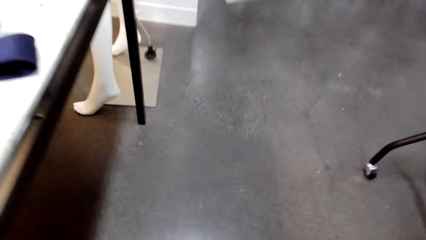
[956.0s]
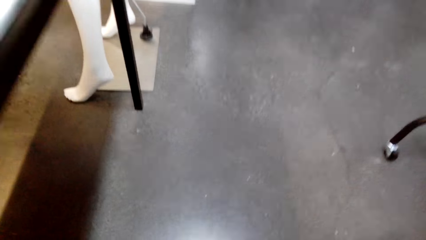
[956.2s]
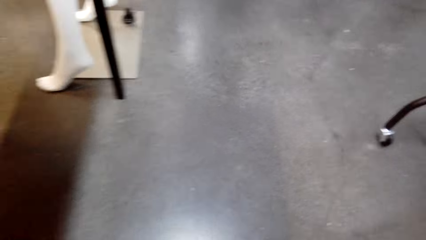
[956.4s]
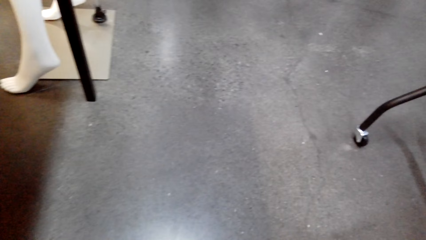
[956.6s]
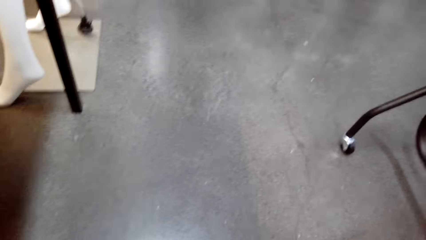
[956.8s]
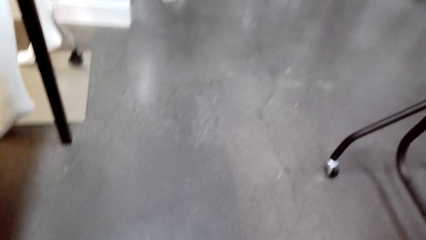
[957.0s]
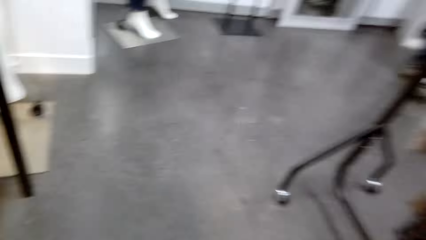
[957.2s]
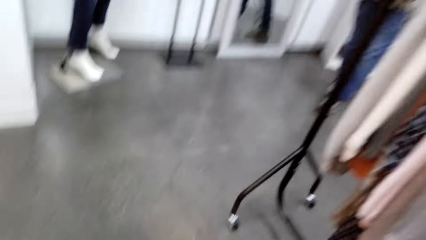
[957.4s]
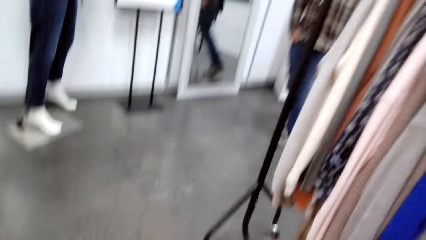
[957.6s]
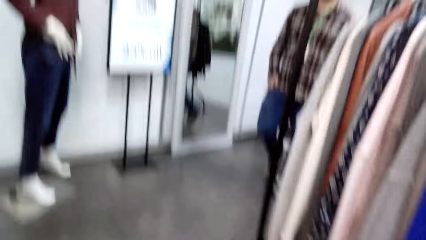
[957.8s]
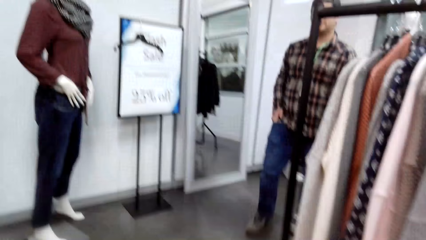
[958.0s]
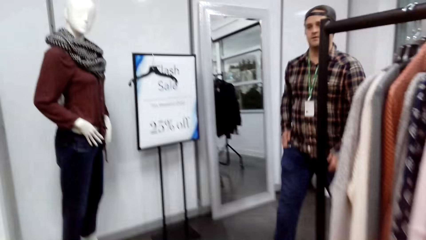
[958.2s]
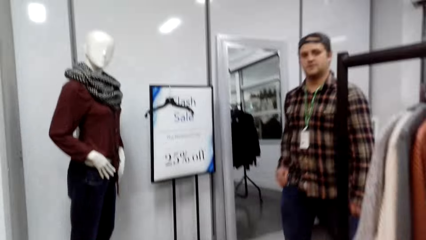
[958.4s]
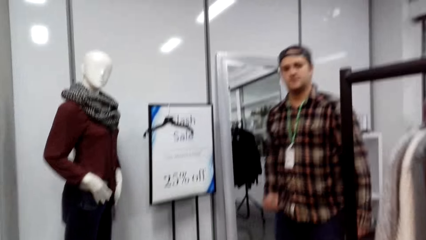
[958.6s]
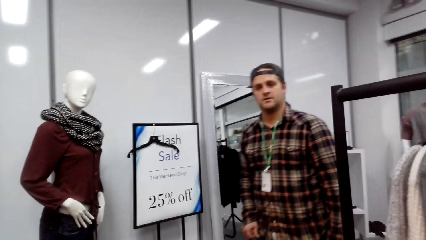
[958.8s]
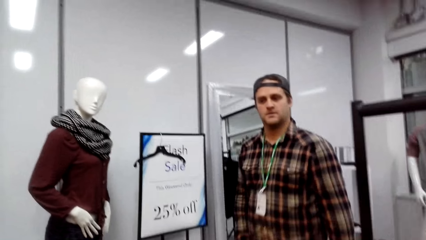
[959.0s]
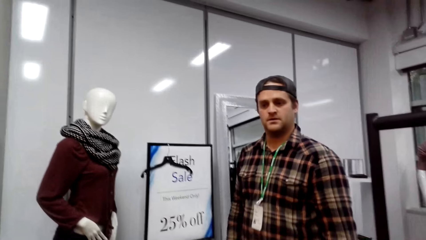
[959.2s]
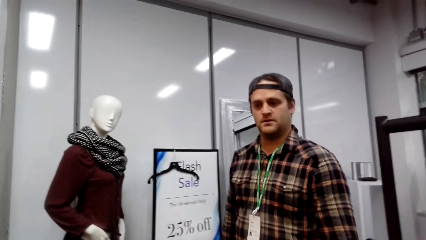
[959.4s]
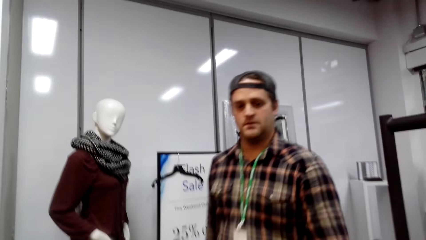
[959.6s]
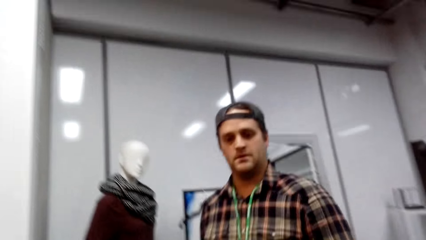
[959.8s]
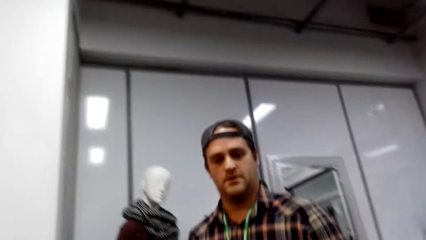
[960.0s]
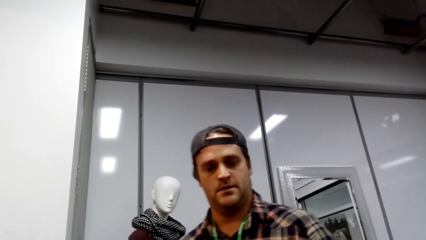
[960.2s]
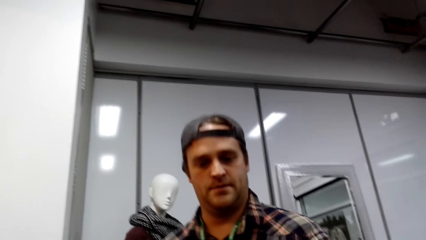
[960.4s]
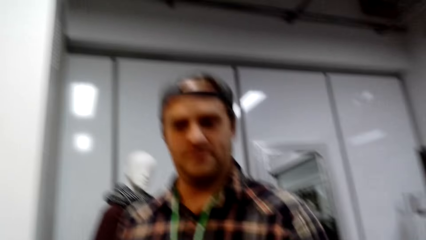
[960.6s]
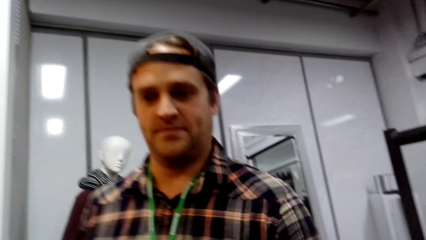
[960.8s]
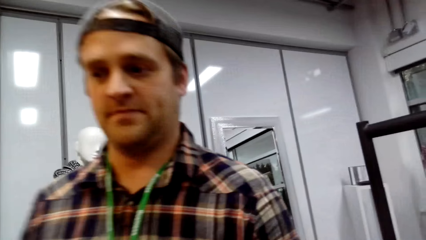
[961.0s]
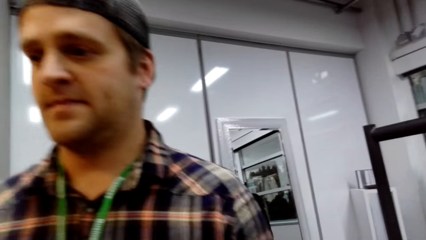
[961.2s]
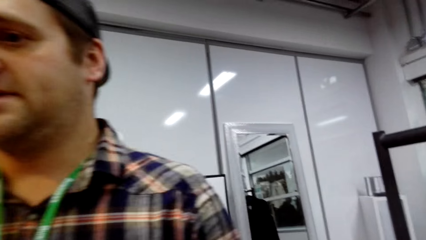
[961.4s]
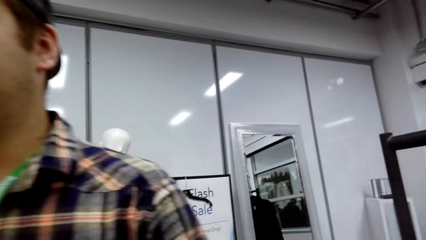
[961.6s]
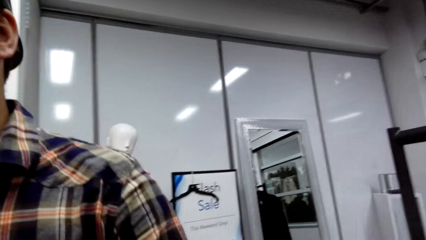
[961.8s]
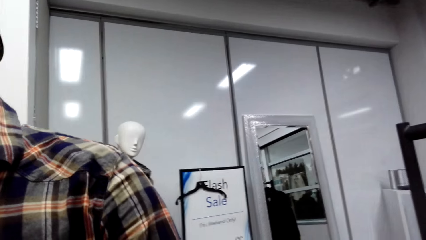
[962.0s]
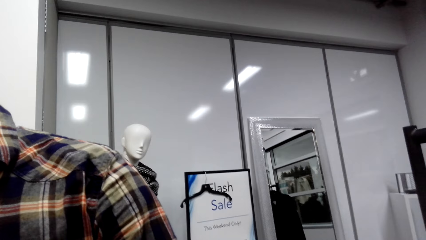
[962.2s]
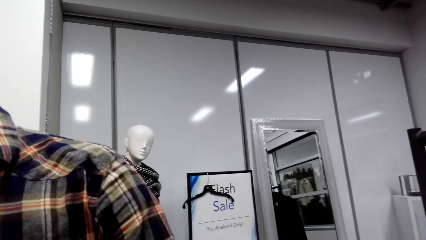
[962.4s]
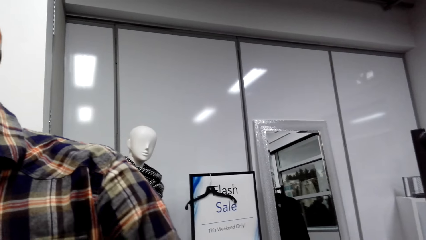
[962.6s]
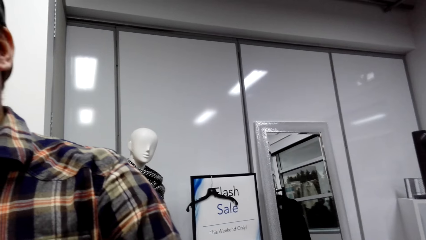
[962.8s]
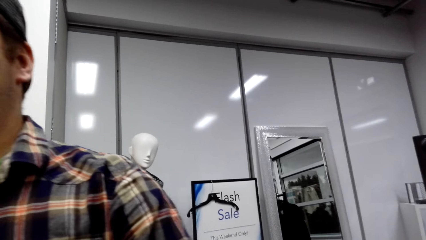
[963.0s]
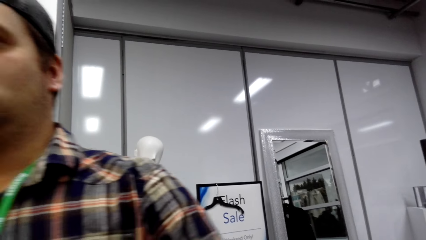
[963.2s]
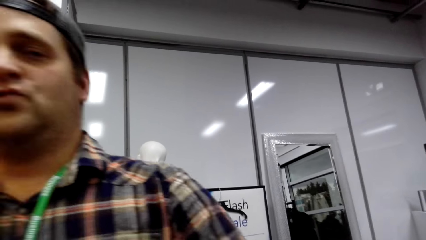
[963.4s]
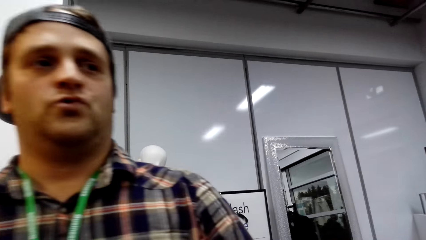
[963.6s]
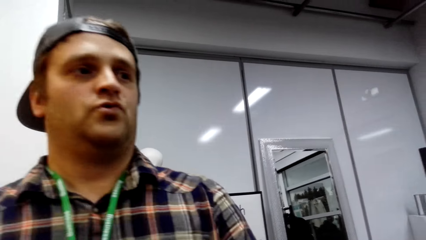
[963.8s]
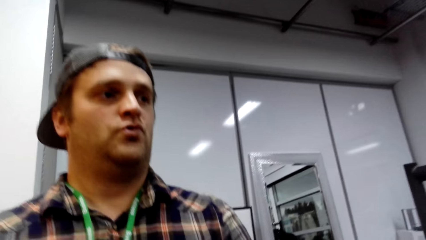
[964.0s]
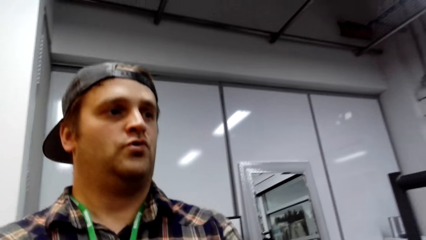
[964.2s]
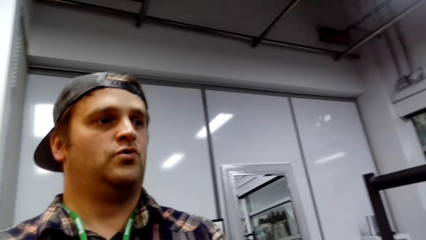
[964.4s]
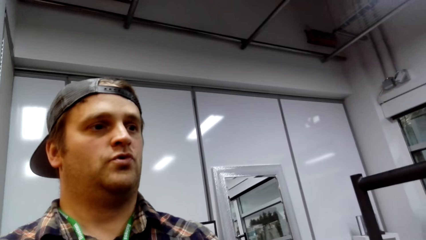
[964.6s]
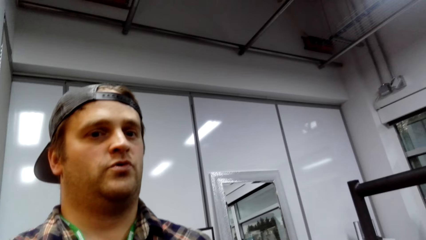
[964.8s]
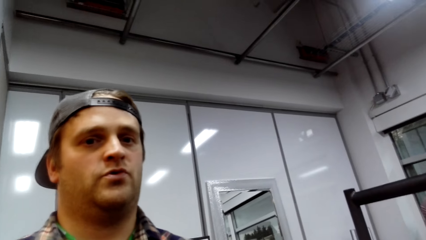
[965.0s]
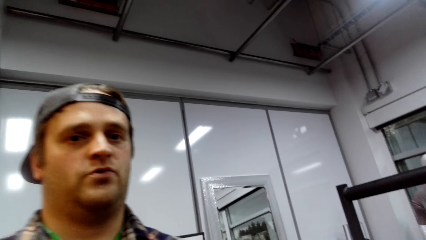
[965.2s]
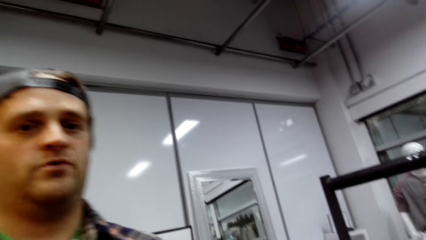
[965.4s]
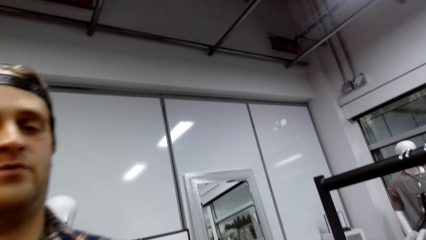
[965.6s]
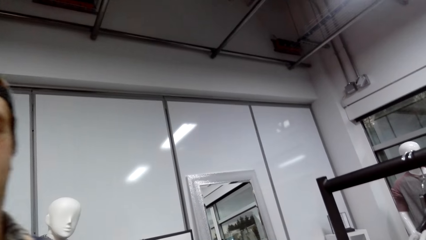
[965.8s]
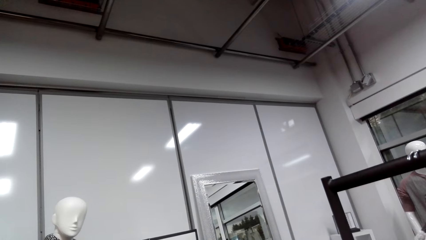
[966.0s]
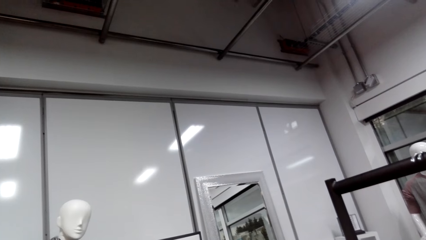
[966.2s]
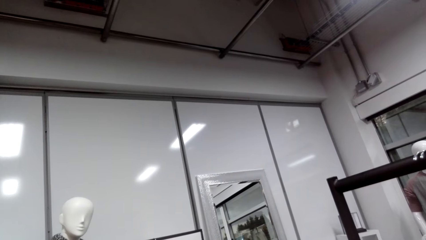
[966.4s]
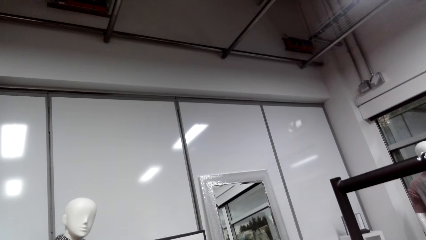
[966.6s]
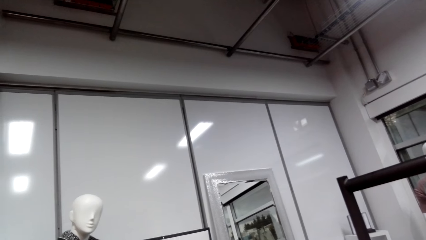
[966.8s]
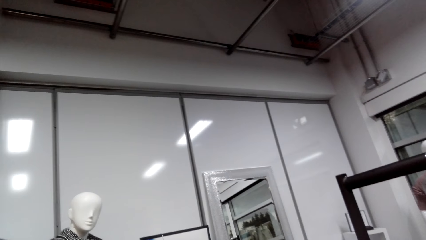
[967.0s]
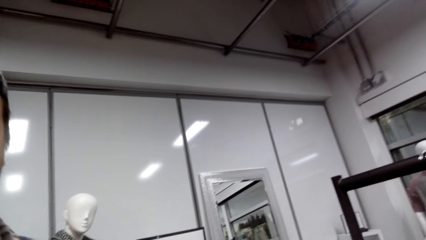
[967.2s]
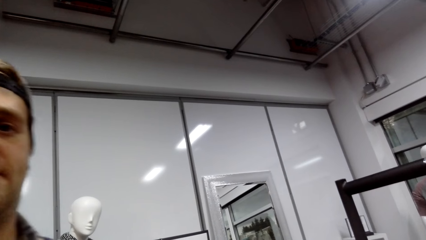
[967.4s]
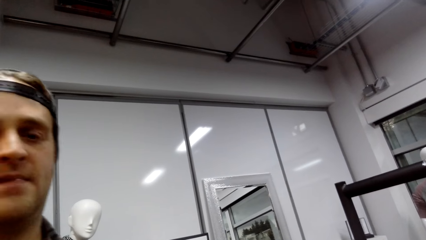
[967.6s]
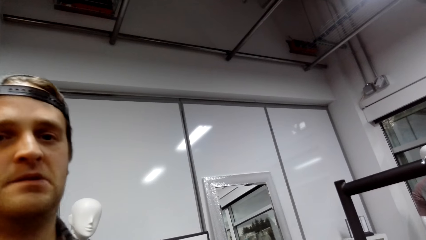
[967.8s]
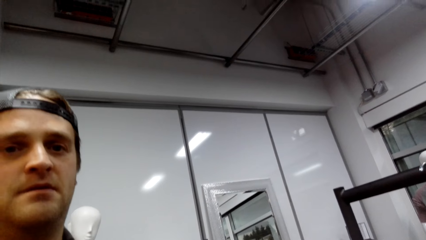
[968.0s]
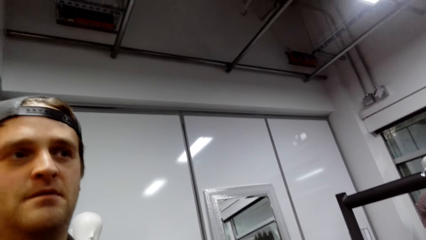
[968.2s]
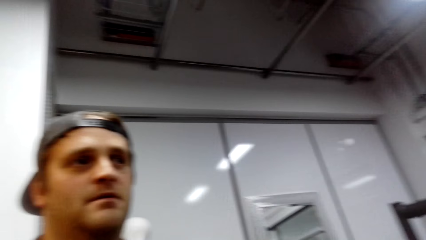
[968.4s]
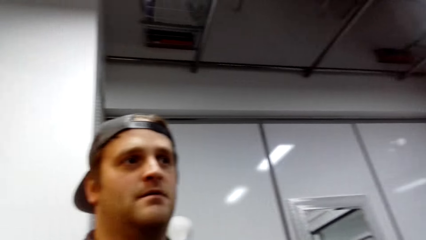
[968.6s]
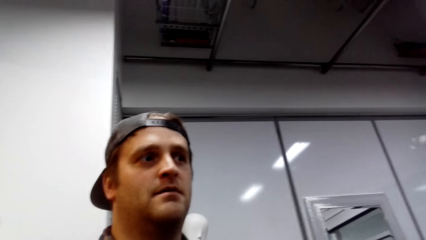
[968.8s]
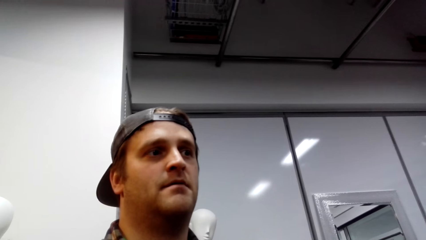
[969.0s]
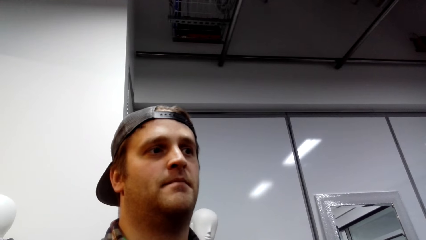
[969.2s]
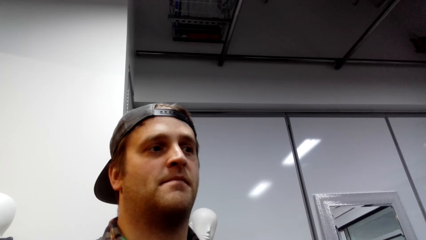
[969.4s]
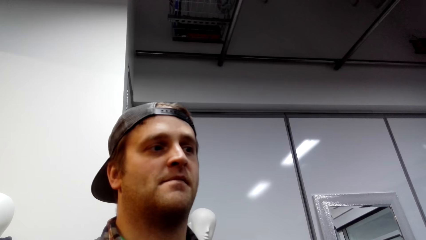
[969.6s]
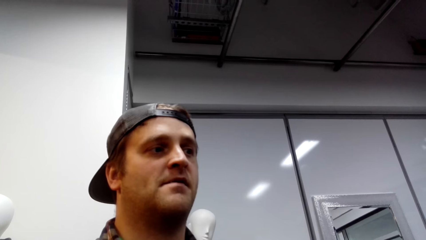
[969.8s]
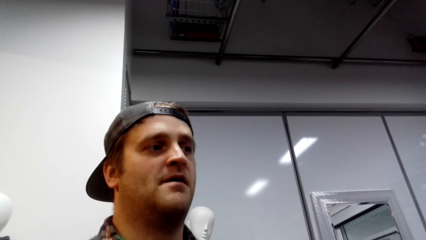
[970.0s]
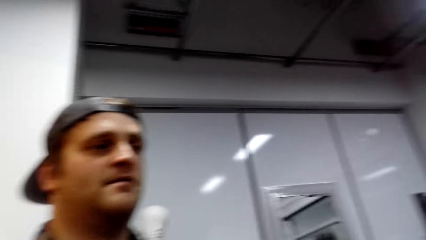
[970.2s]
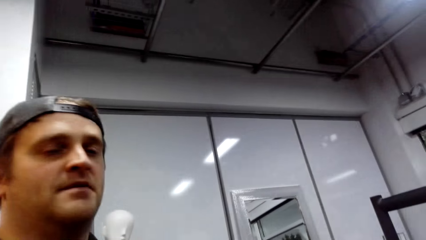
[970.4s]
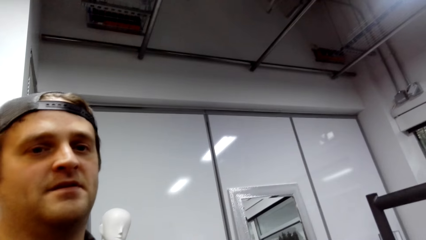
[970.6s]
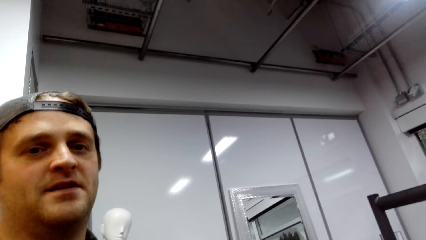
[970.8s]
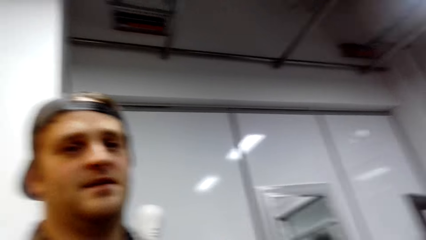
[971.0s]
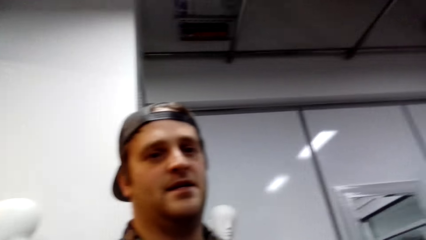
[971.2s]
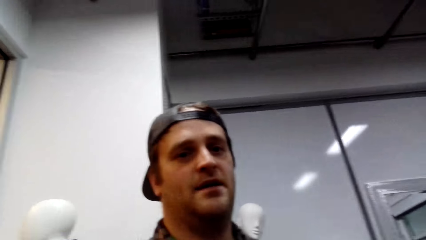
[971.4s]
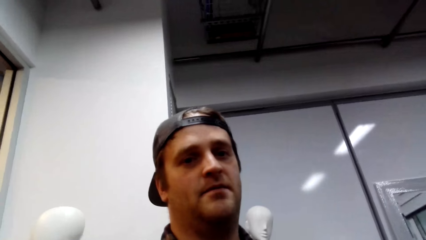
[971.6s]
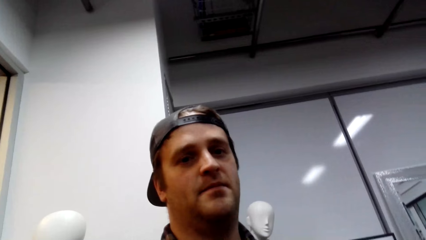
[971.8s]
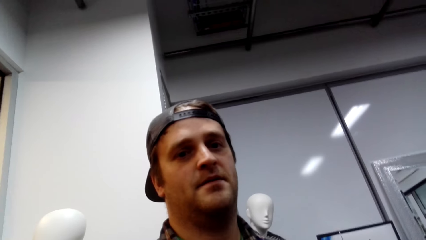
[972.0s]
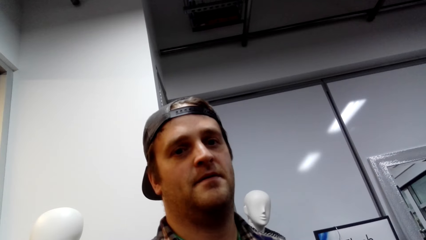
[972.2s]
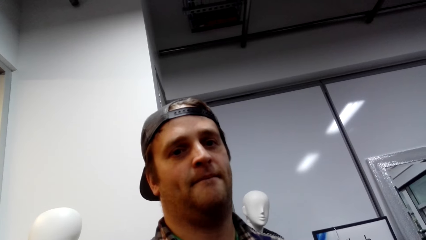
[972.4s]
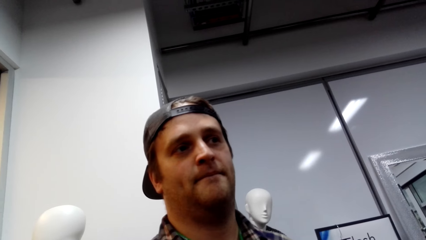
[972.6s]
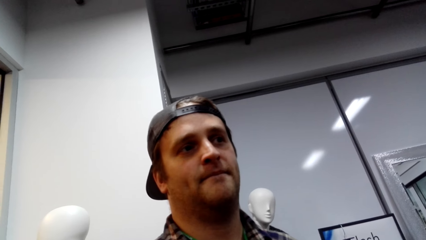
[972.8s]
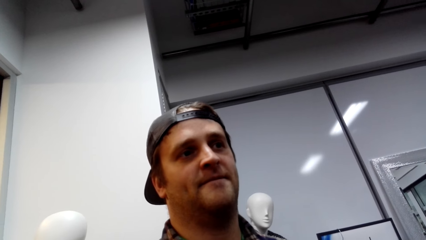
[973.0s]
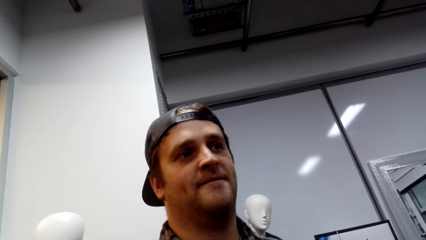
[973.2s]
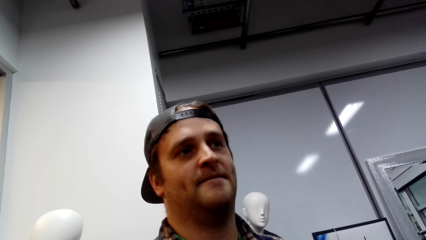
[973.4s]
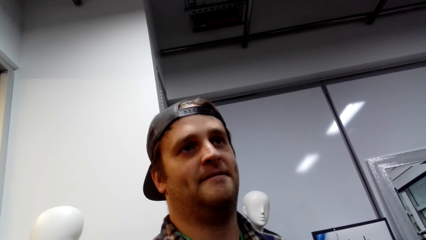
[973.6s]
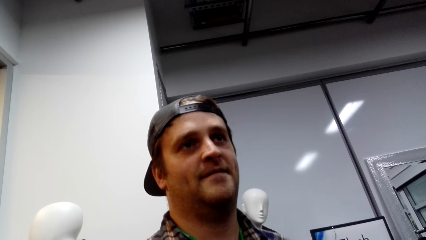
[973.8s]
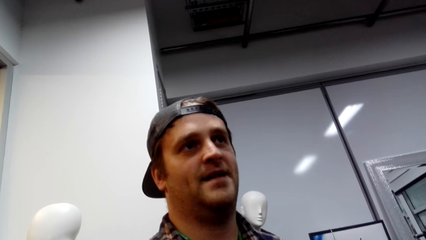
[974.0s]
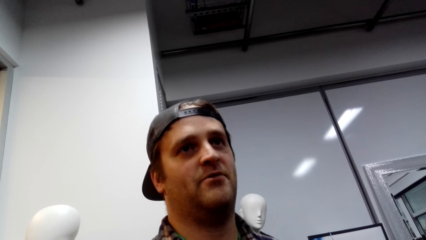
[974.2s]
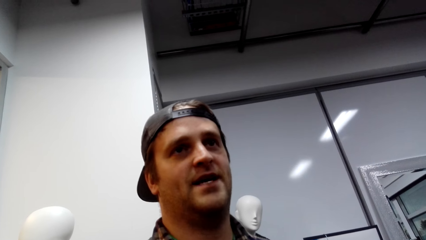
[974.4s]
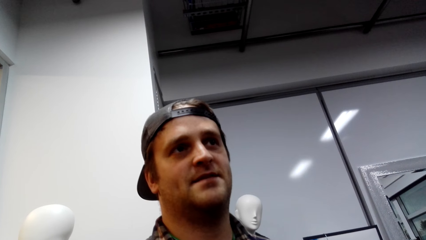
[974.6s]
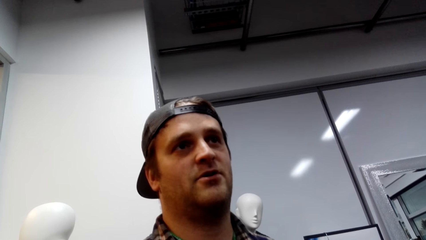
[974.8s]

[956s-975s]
The camera wearer looks around. A man walks around. The camera wearer talks. The man talks.
